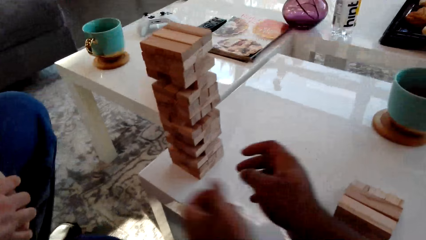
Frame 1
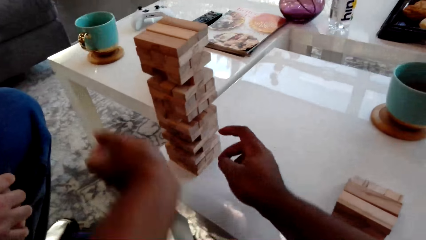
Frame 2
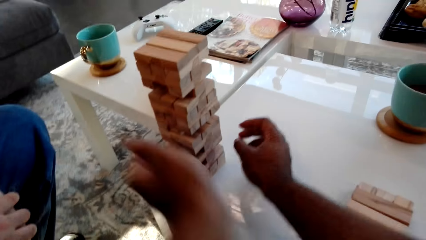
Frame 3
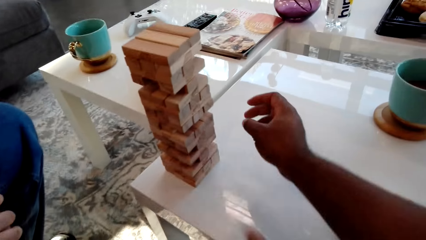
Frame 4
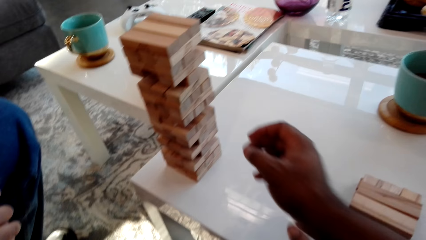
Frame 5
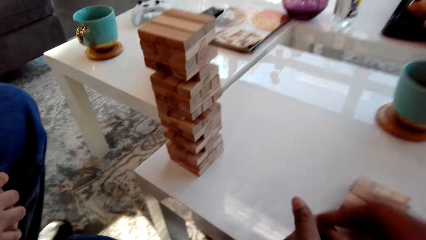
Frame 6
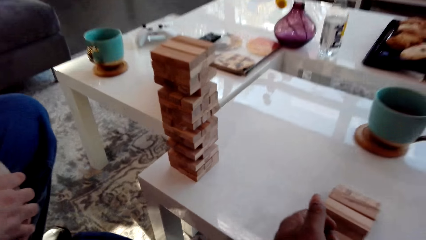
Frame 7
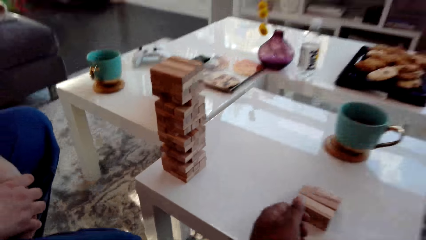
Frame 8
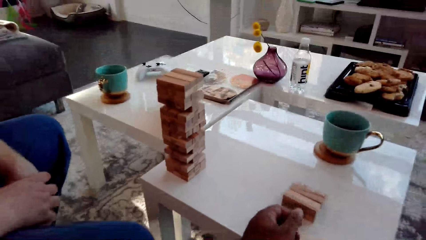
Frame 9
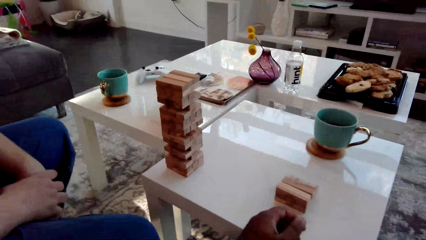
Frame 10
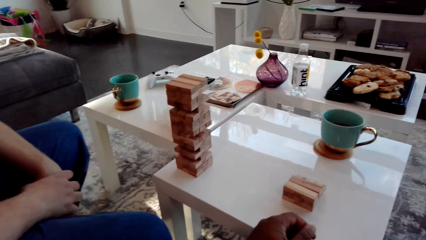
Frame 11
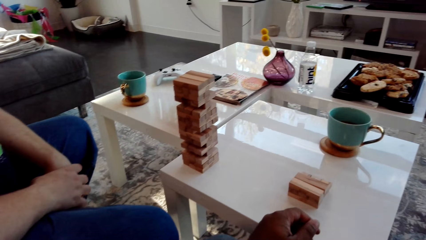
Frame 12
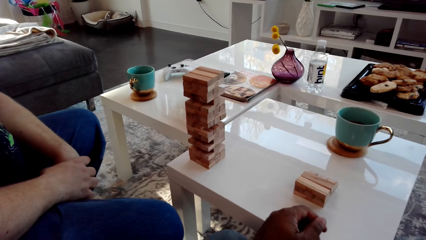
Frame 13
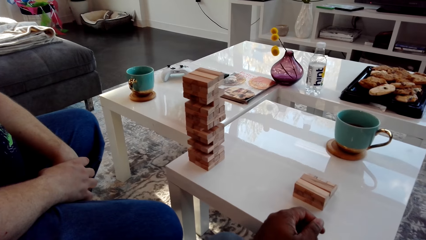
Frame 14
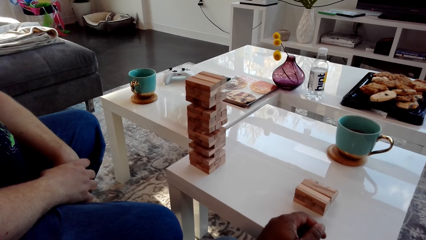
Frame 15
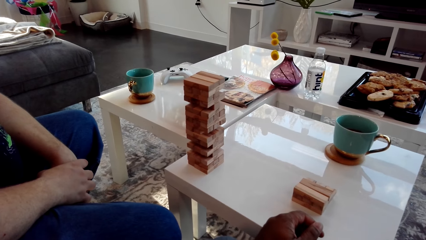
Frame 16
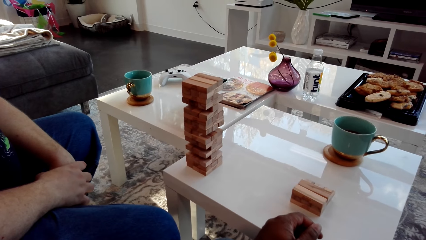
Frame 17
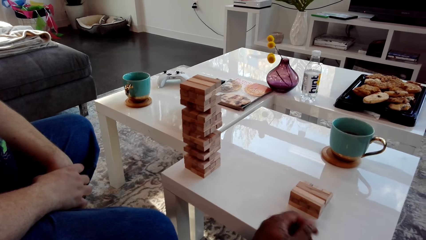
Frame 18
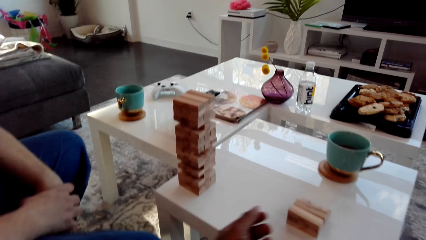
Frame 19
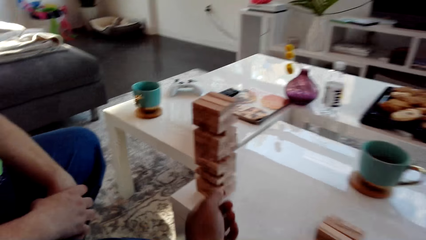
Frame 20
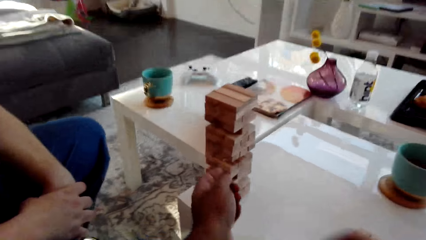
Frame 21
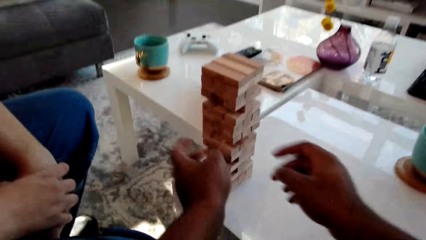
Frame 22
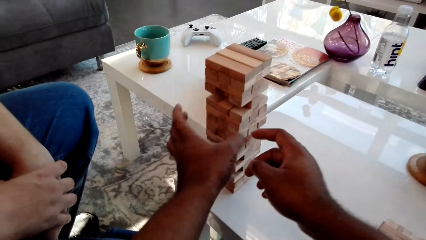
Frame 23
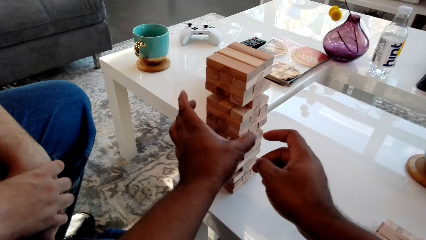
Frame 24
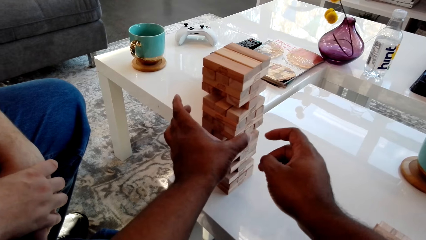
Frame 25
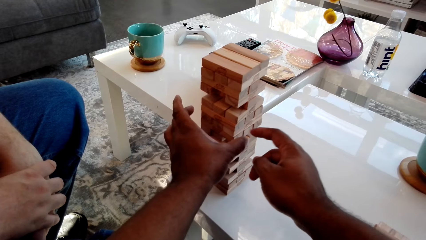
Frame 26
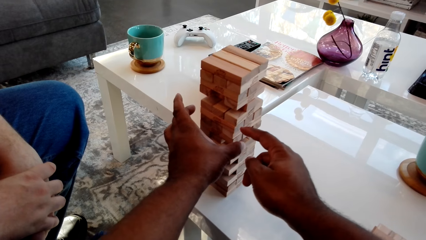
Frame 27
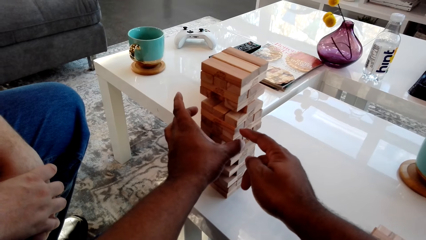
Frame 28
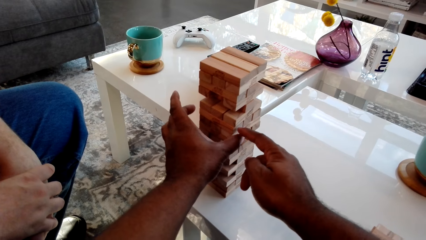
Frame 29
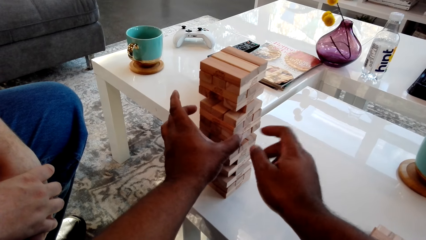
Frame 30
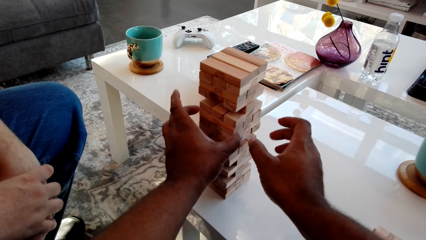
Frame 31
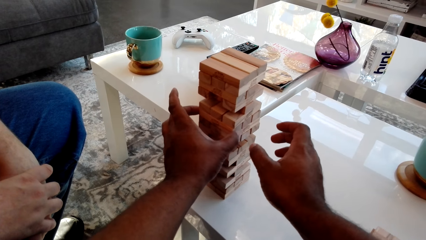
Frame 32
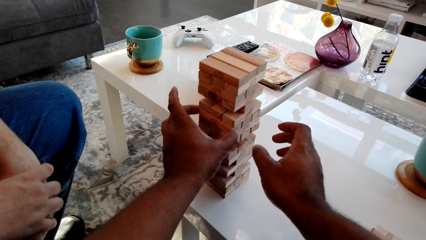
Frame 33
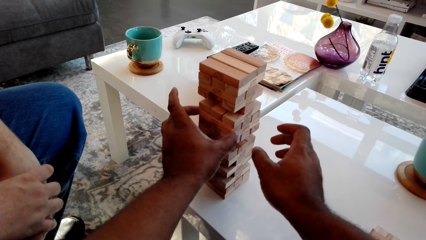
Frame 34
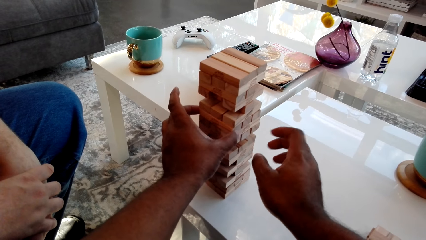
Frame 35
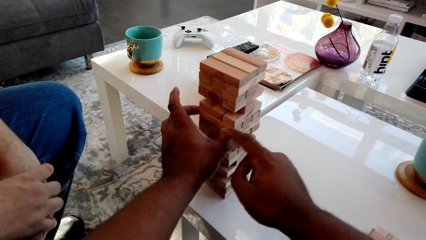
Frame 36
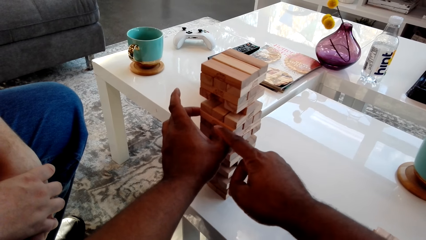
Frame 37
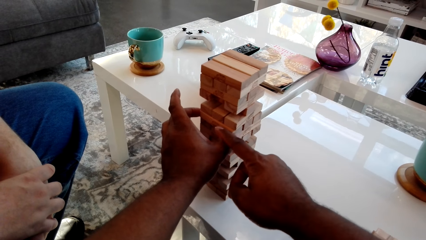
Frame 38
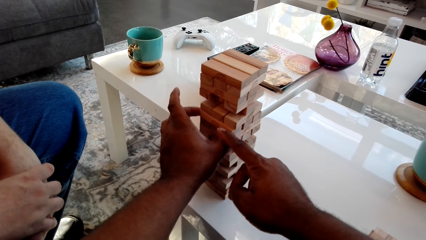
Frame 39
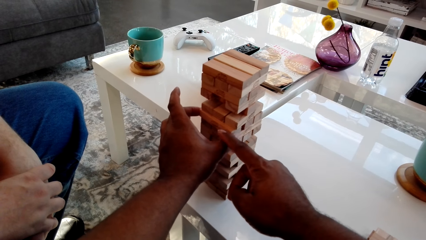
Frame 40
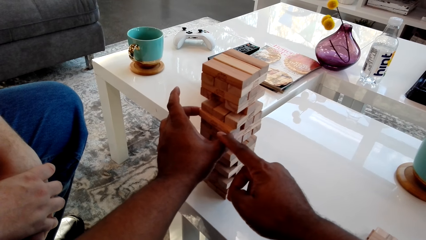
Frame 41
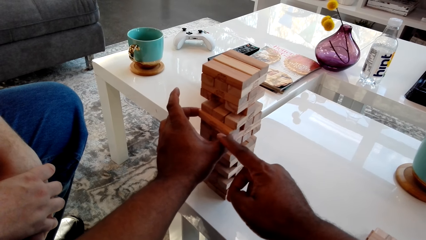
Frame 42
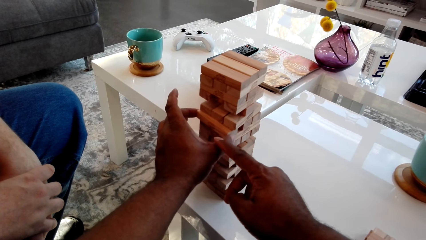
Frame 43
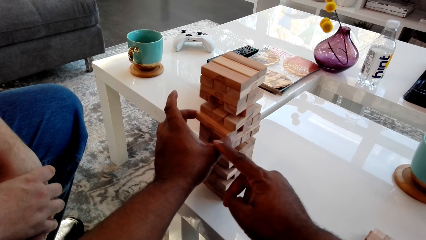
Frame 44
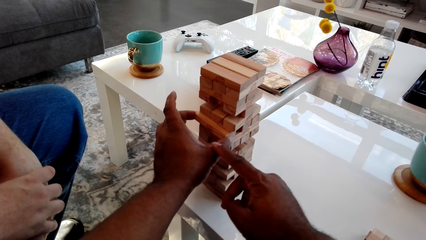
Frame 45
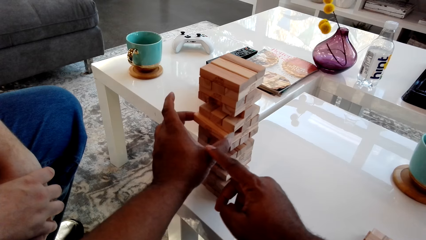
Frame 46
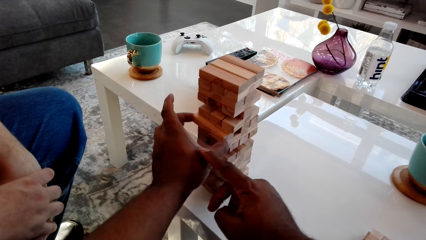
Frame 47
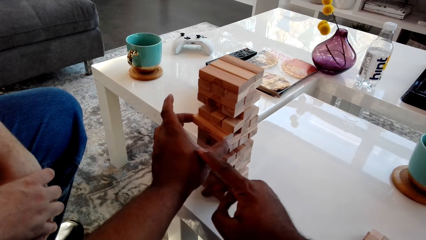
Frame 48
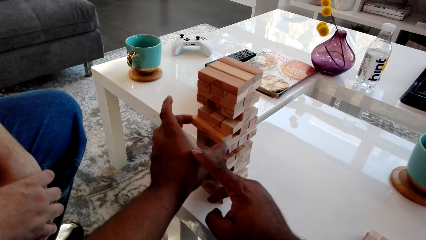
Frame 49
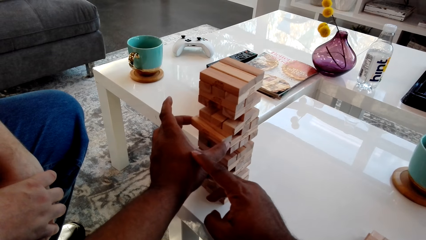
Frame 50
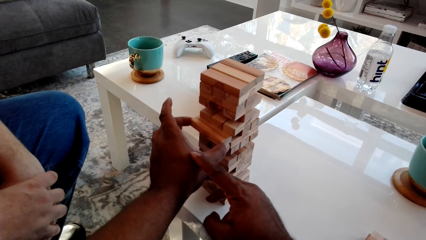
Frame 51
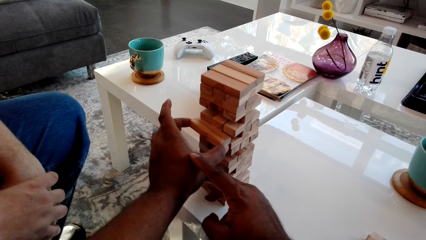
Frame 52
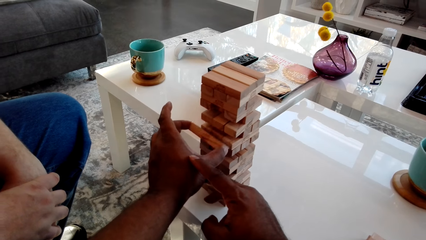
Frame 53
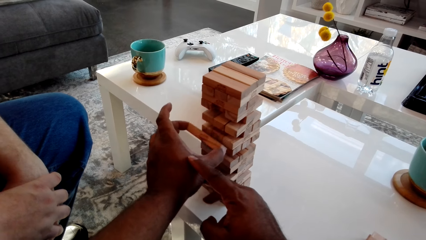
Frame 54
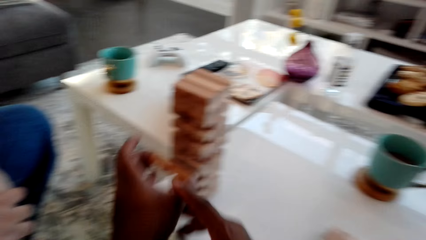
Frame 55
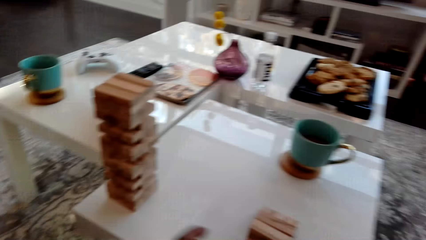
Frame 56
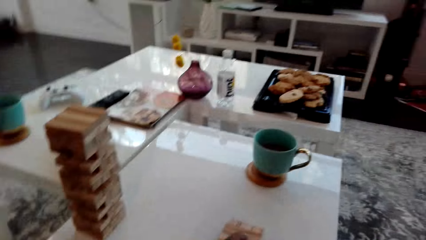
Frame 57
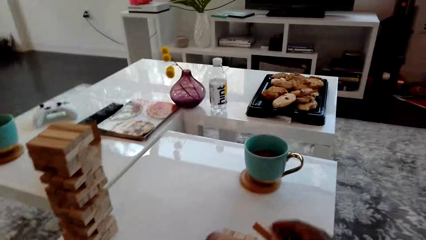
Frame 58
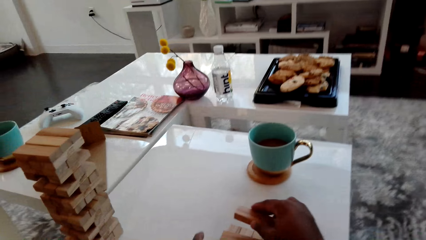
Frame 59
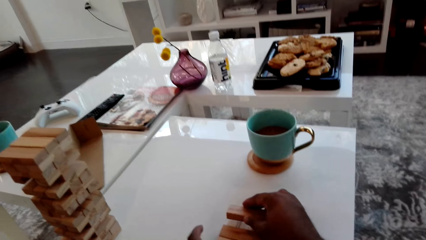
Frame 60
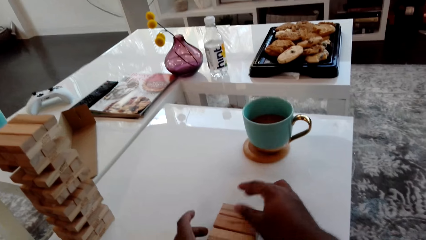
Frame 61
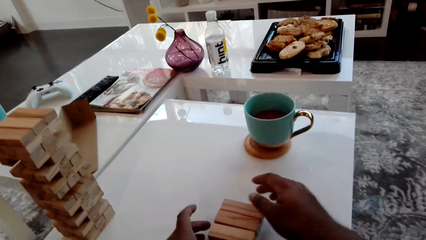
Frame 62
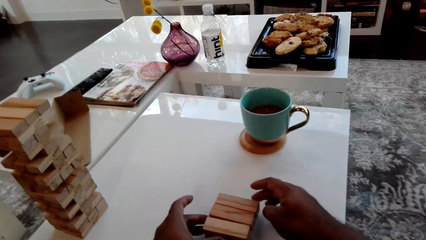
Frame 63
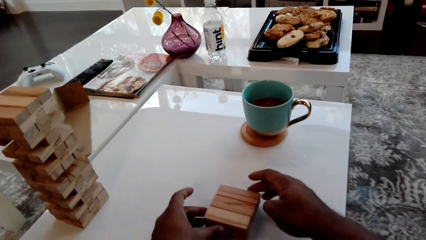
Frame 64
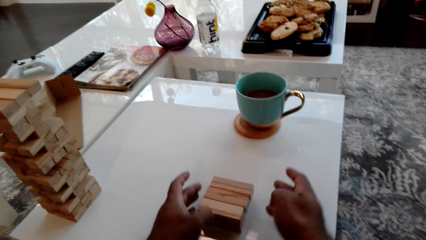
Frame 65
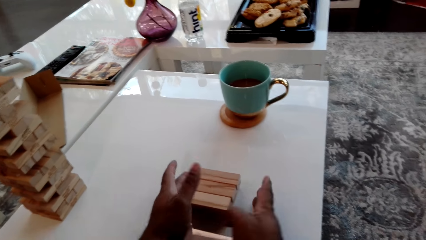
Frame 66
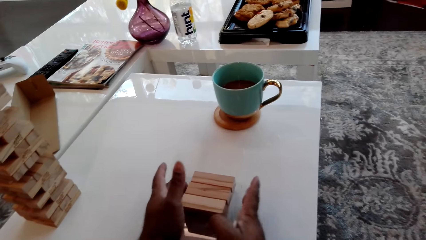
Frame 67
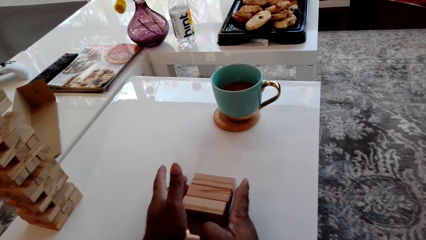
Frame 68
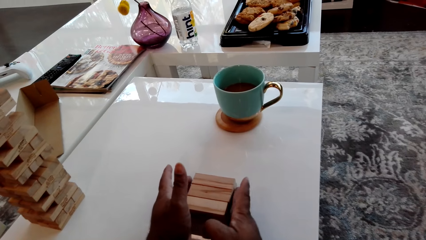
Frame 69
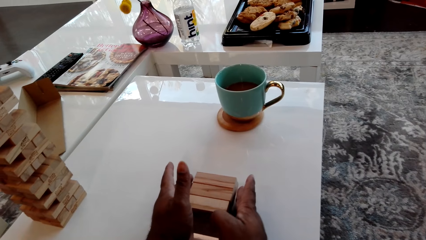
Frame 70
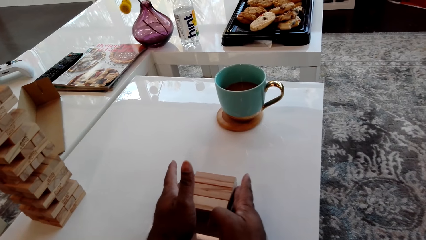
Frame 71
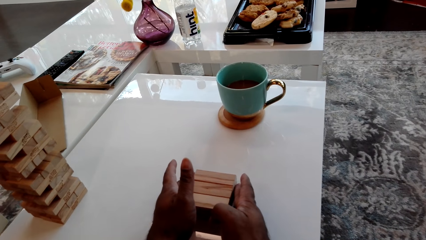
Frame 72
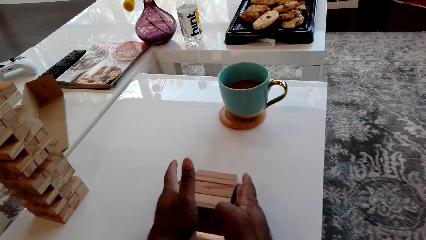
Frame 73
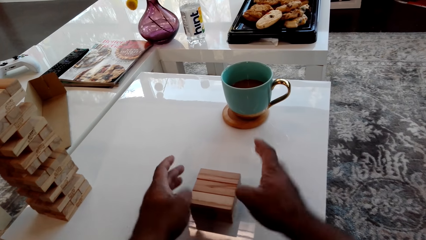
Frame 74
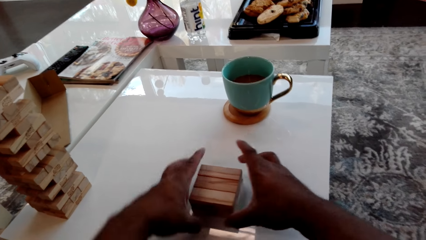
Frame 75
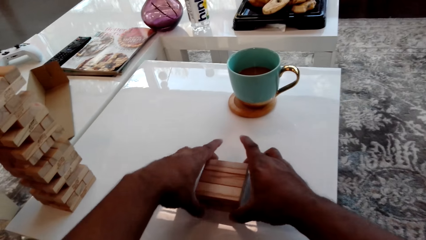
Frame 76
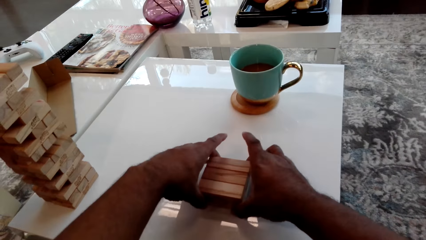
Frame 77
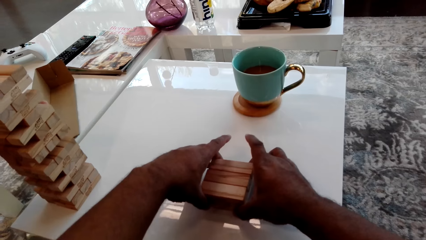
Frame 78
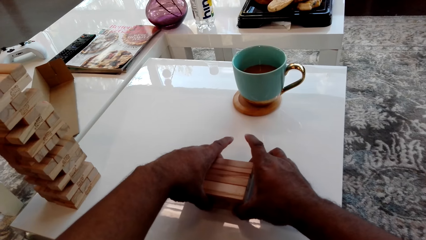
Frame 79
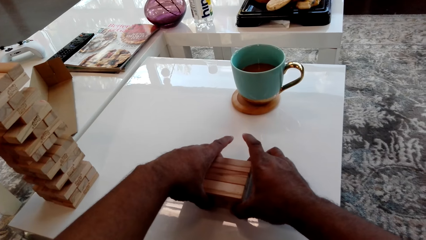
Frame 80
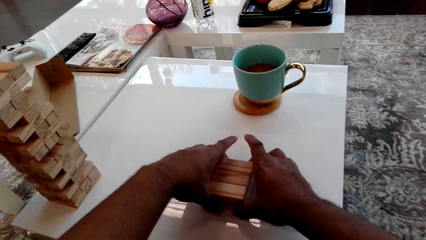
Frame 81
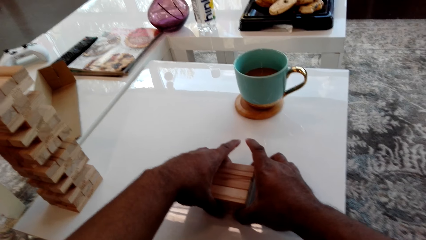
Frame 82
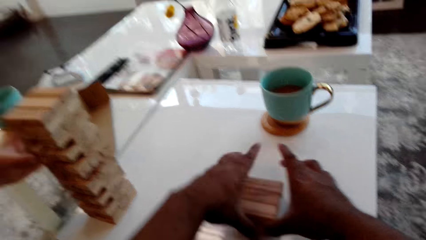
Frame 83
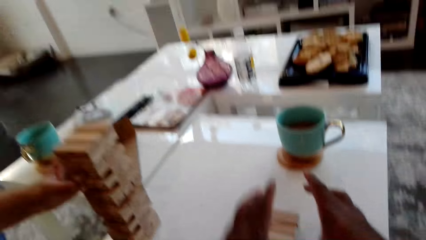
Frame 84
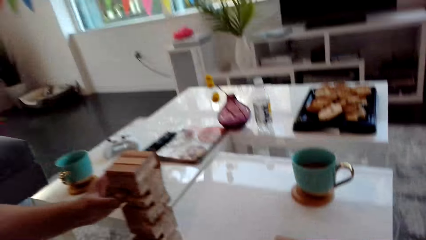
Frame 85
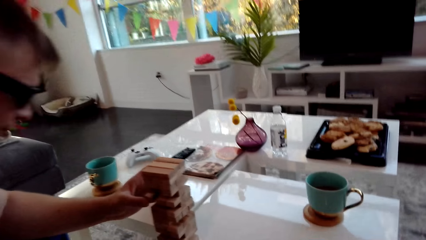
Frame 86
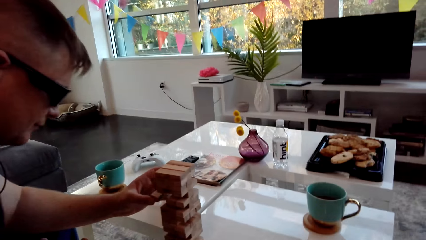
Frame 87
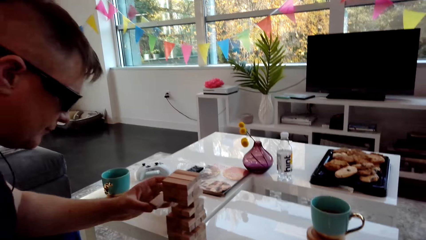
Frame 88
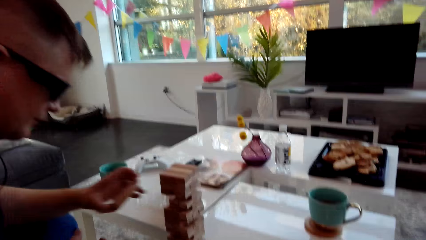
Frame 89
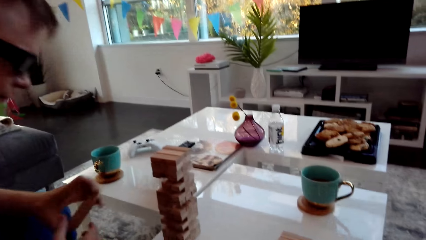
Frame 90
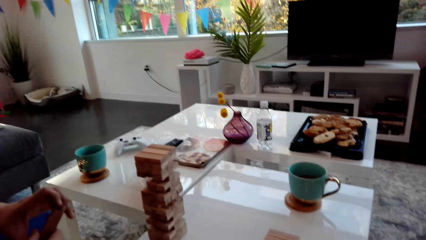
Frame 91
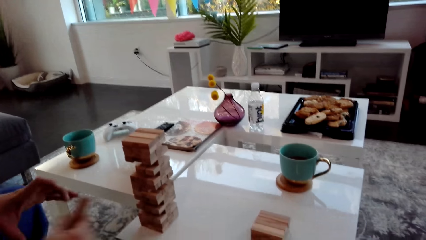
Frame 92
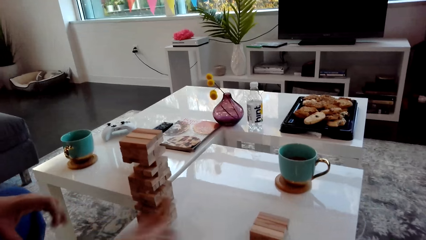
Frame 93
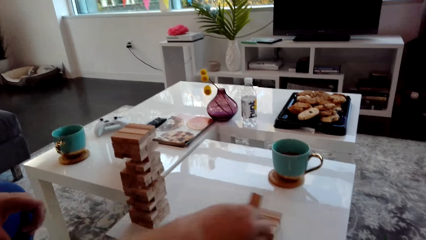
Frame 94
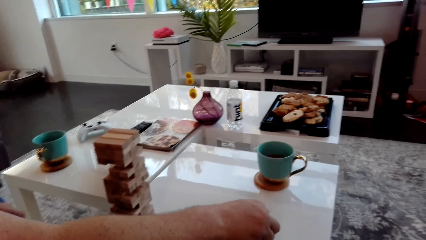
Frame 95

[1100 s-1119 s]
The camera wearer stretches the hands toward the block tower and withdraws the hands away from the block tower. They look at the blocks. They remove a block from the block tower. They touch the block. They pull the block. They place the block on the block tower. They arrange the block tower. A man removes a block from the block tower.
